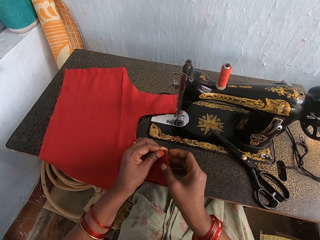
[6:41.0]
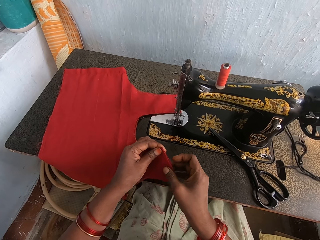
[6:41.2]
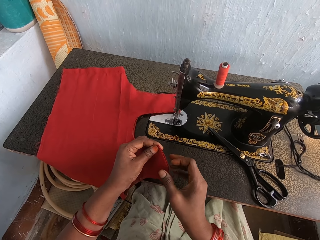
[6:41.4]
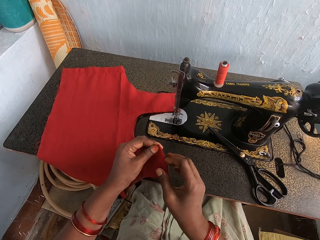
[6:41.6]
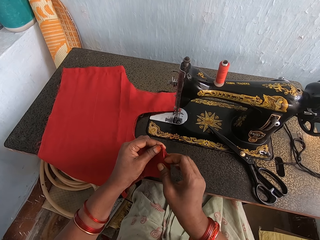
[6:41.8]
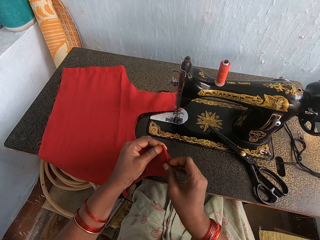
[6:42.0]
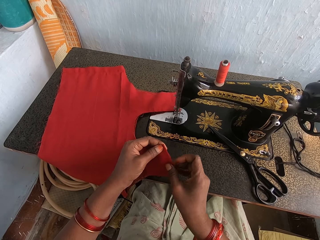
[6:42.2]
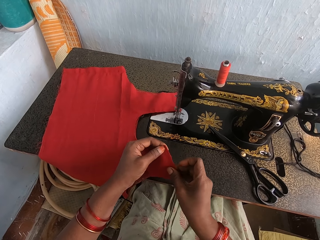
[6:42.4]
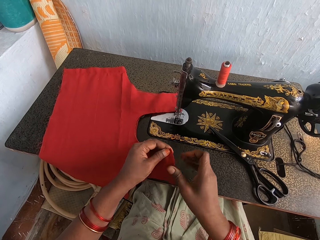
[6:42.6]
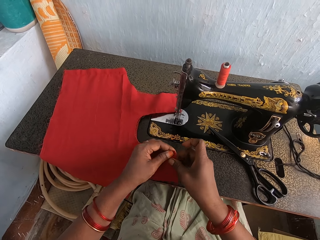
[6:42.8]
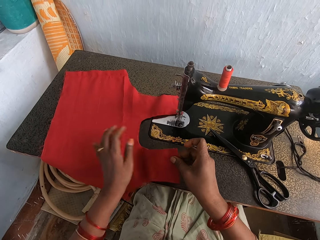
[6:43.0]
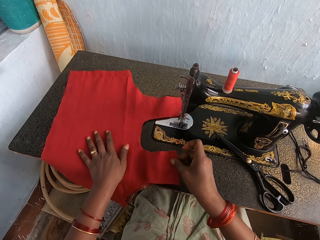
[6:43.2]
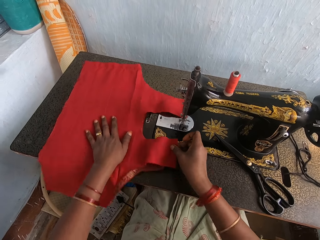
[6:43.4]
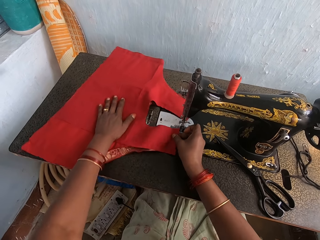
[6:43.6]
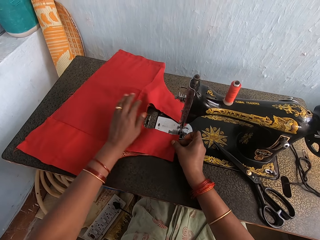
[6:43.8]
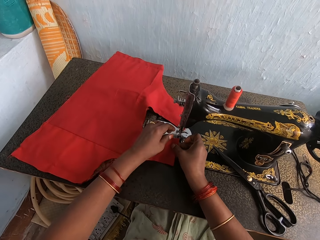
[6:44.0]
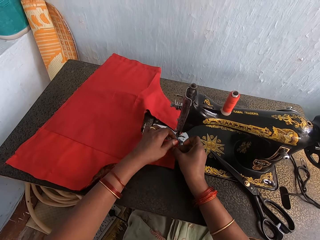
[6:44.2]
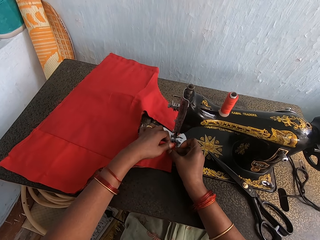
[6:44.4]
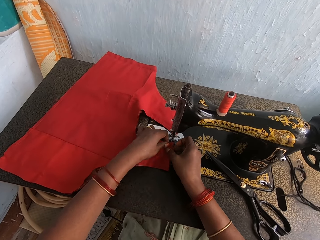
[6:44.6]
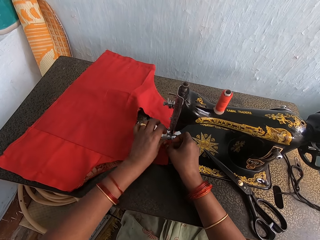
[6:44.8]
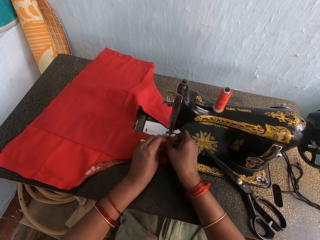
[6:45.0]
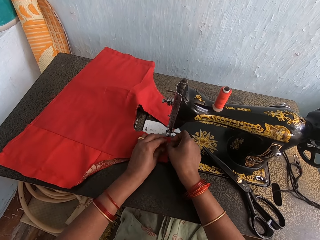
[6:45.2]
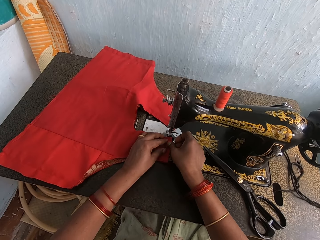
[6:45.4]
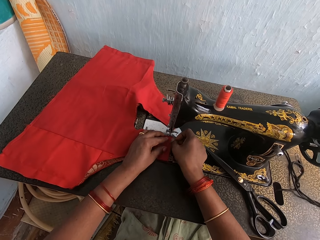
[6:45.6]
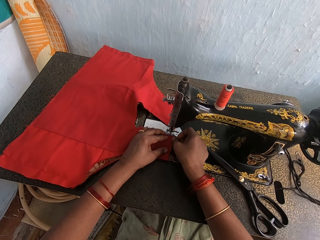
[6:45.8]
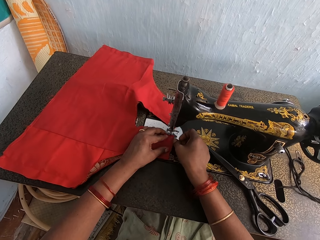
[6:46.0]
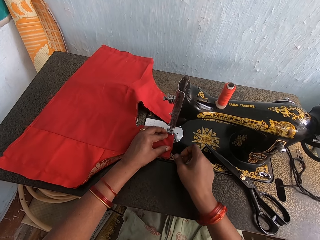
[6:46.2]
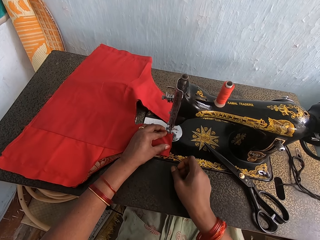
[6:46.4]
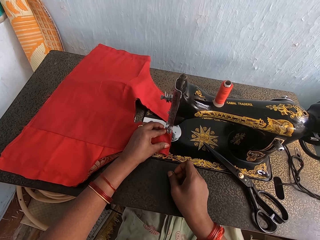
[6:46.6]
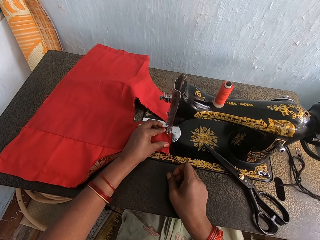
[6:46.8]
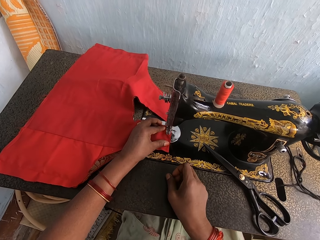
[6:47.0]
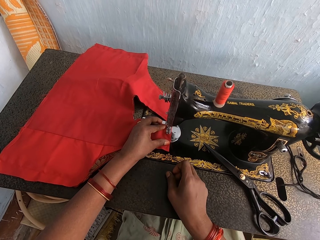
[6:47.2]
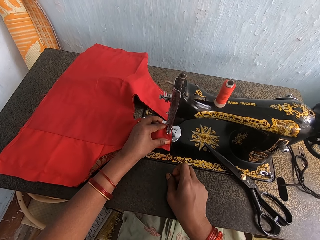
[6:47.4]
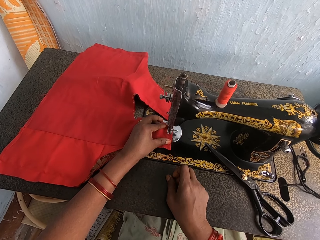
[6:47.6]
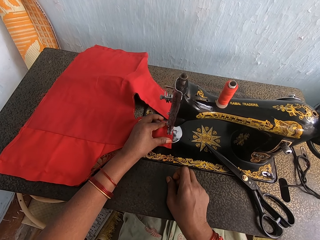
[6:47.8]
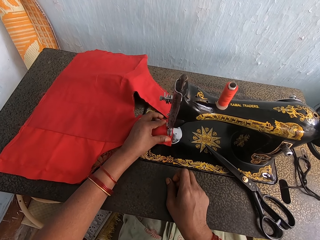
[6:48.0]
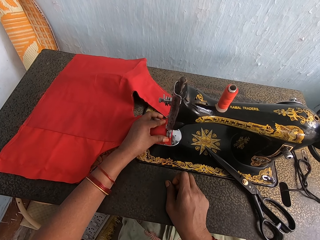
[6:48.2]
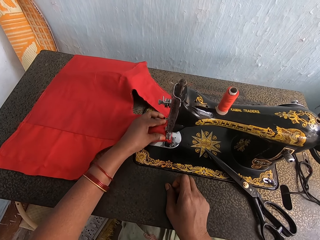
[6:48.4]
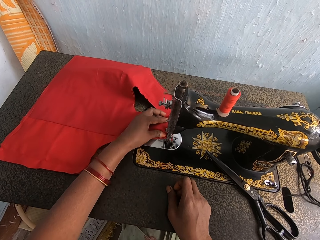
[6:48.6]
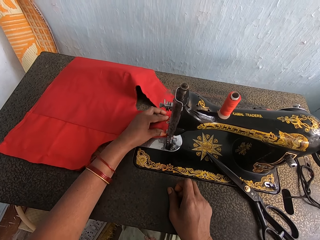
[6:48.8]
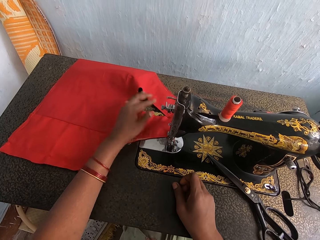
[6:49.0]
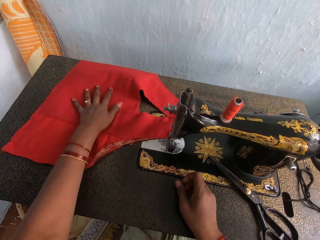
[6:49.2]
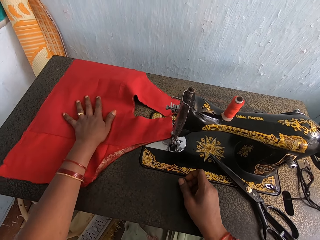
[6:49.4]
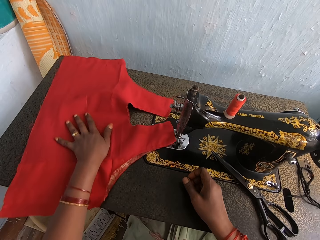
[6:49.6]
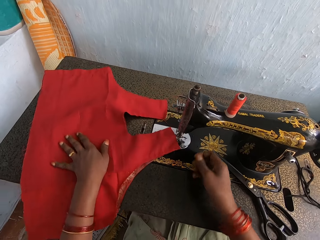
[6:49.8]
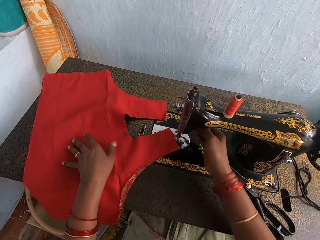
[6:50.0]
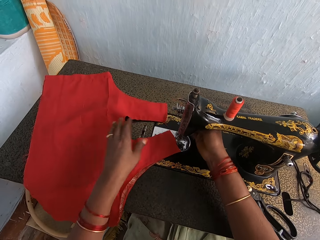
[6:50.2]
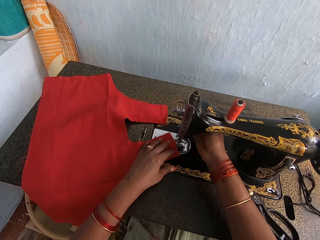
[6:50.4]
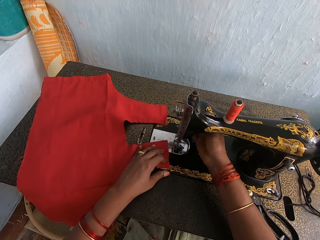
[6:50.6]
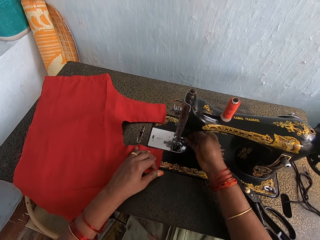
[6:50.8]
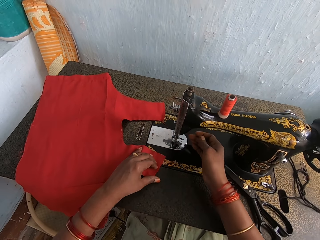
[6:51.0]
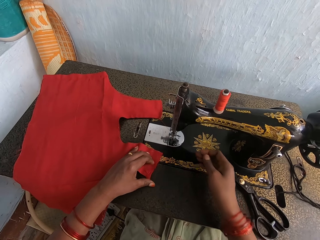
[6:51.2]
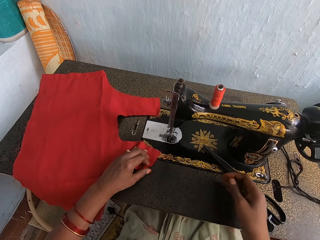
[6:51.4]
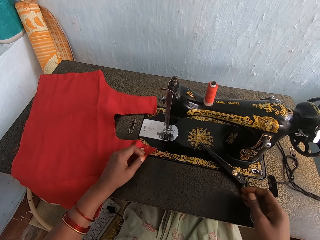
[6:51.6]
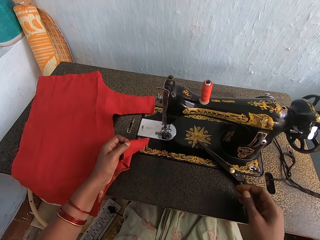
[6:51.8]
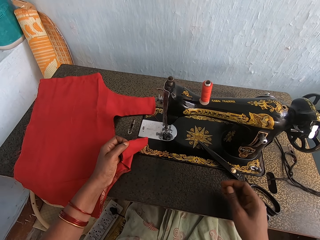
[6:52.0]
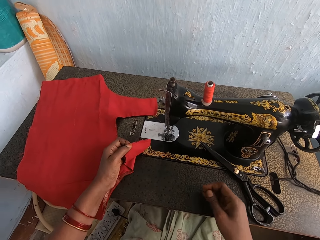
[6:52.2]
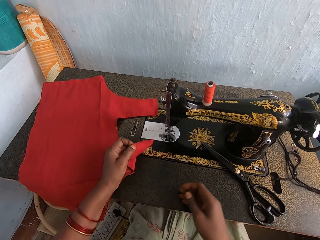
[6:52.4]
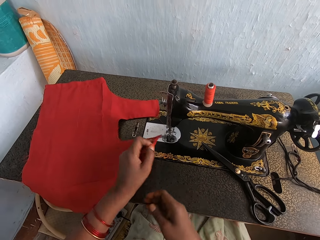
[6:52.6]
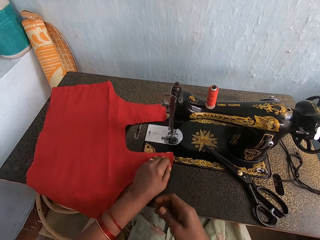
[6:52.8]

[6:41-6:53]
The camera wearer pushes the cloth with the left hand and places the cloth on the sewing machine. They sew the cloth with the sewing machine. They pull the cloth on the table. They push the cloth with the left hand. They hold the machine presser bar lifter. They operate the sewing machine with the right hand. They move around the right hand. They hold the cloth with the left hand. They fold the cloth edge.

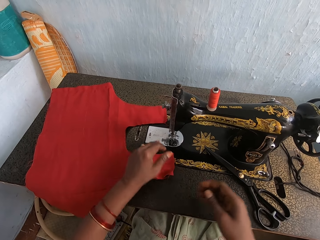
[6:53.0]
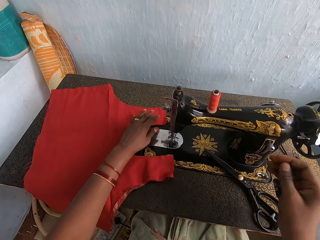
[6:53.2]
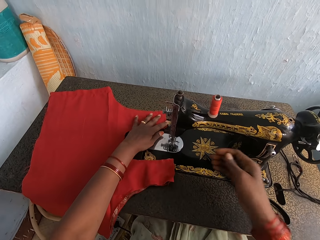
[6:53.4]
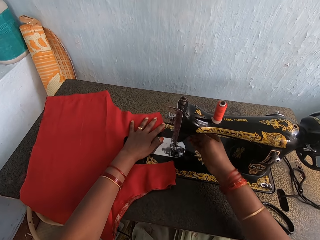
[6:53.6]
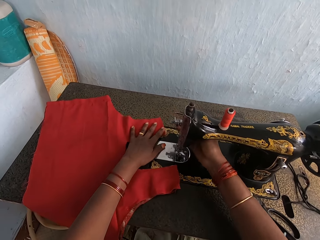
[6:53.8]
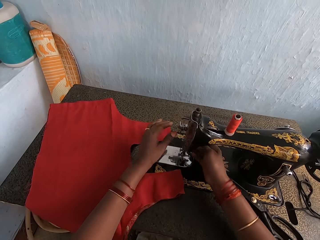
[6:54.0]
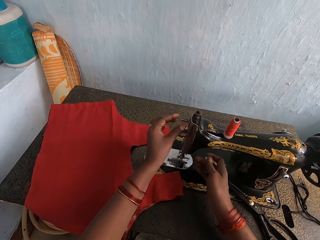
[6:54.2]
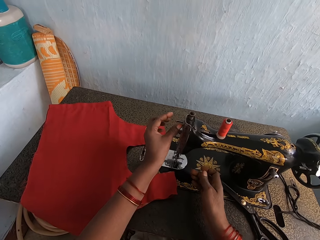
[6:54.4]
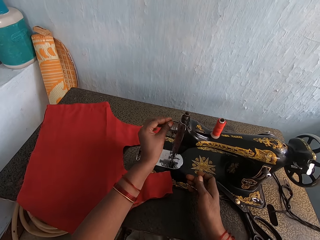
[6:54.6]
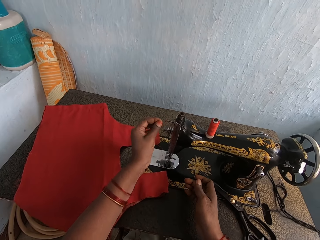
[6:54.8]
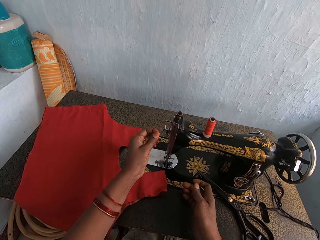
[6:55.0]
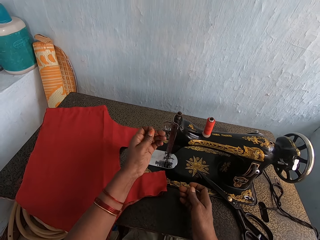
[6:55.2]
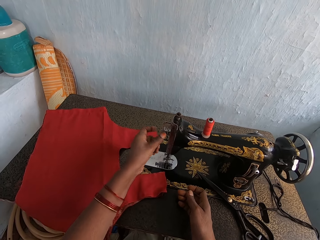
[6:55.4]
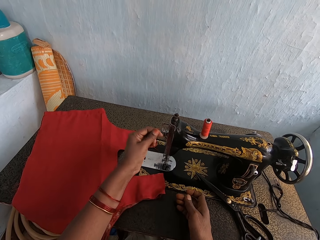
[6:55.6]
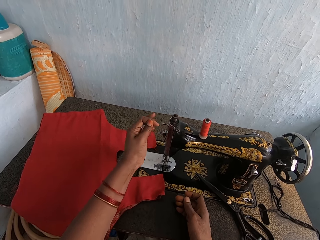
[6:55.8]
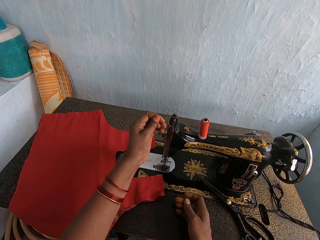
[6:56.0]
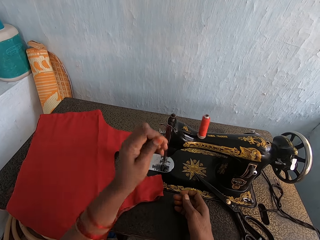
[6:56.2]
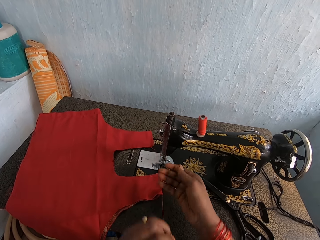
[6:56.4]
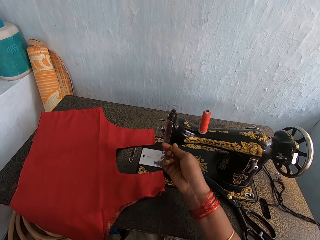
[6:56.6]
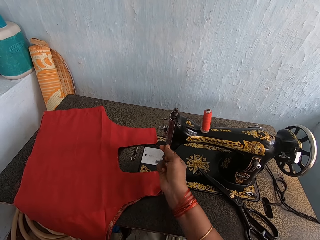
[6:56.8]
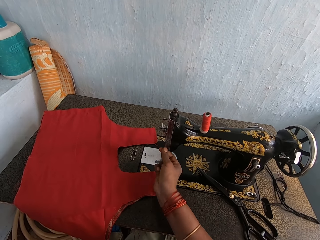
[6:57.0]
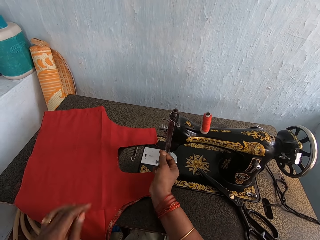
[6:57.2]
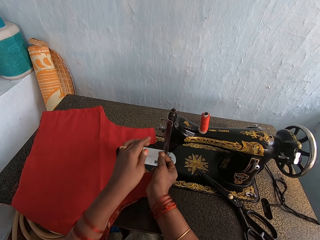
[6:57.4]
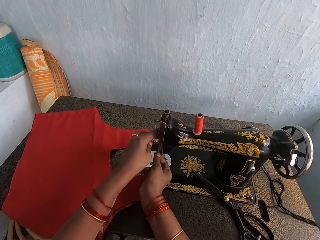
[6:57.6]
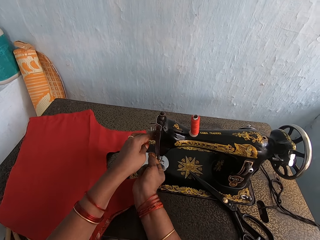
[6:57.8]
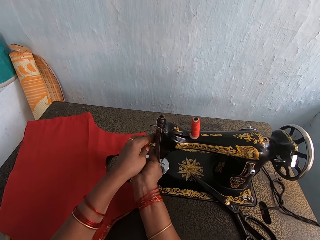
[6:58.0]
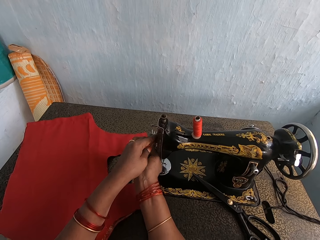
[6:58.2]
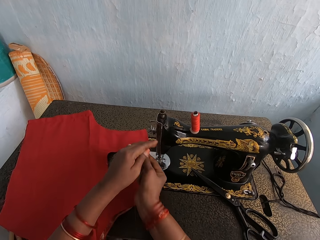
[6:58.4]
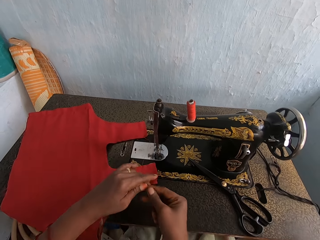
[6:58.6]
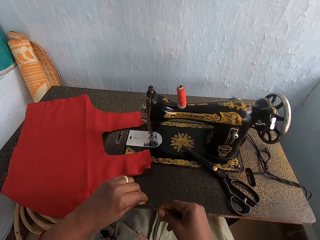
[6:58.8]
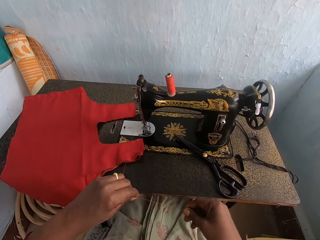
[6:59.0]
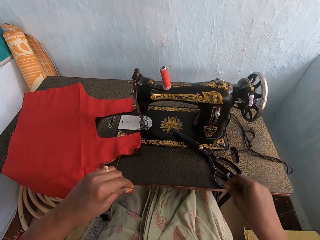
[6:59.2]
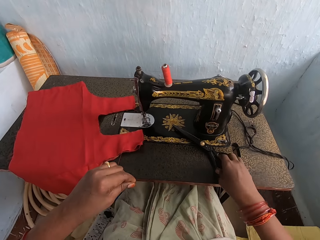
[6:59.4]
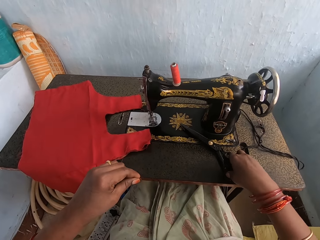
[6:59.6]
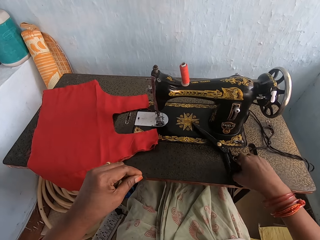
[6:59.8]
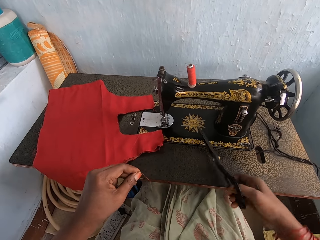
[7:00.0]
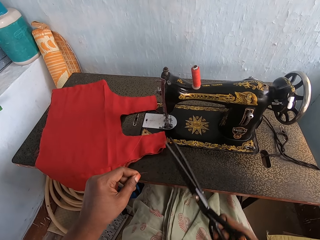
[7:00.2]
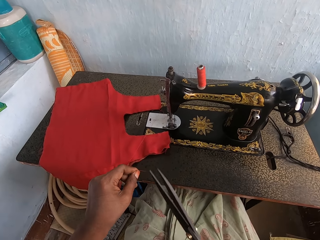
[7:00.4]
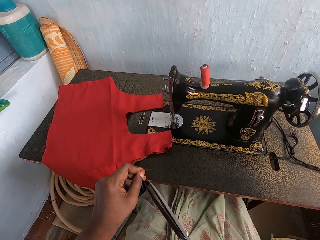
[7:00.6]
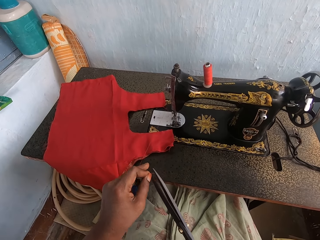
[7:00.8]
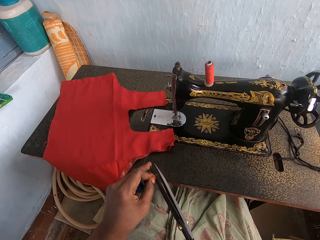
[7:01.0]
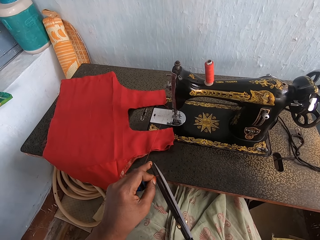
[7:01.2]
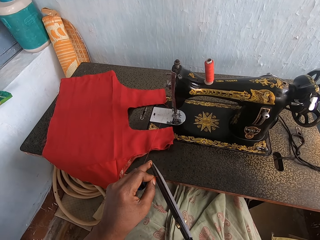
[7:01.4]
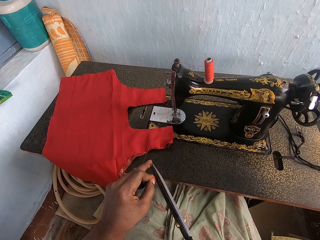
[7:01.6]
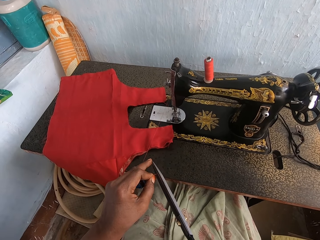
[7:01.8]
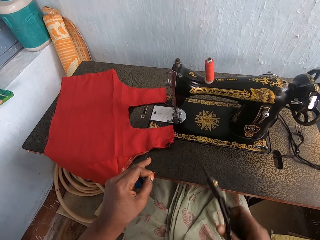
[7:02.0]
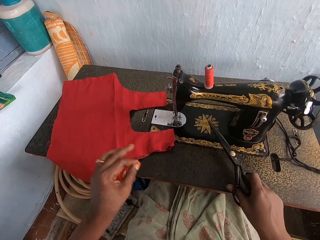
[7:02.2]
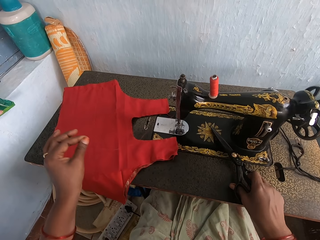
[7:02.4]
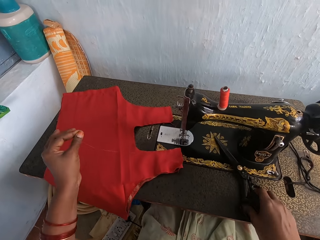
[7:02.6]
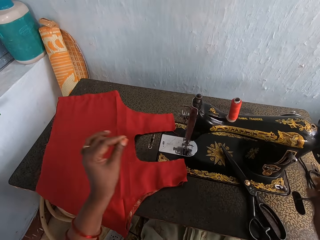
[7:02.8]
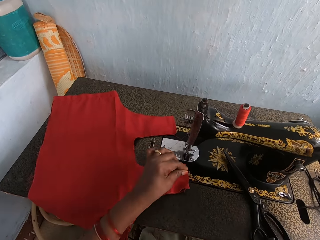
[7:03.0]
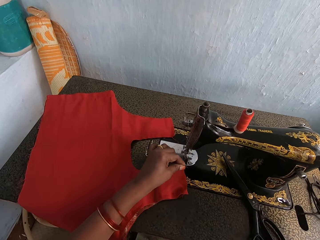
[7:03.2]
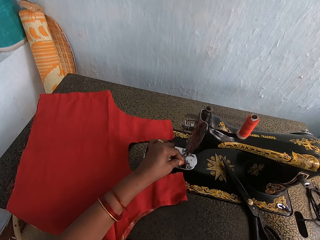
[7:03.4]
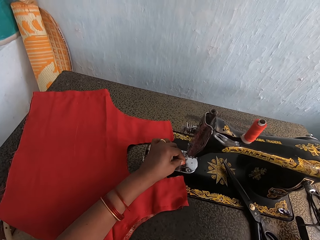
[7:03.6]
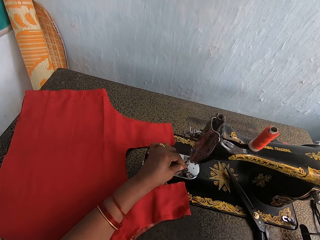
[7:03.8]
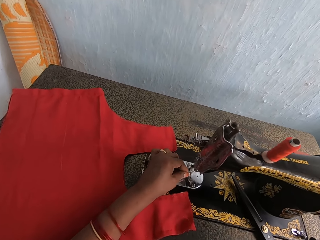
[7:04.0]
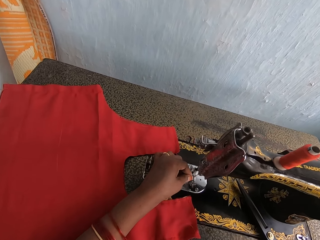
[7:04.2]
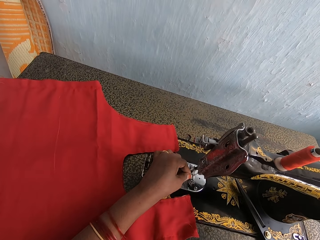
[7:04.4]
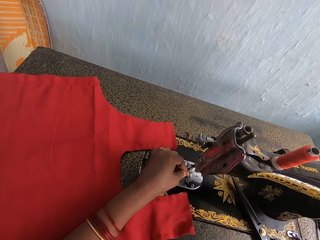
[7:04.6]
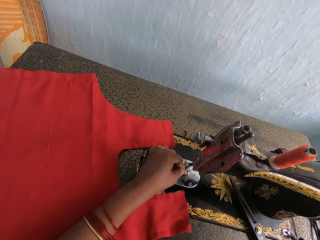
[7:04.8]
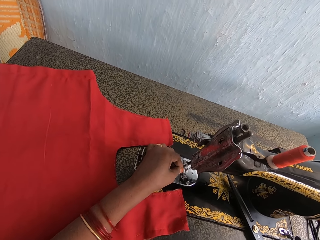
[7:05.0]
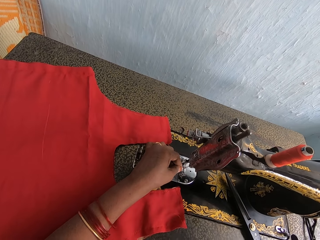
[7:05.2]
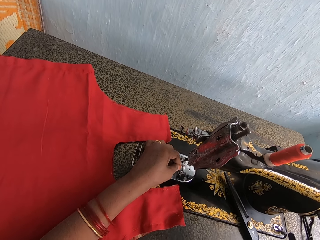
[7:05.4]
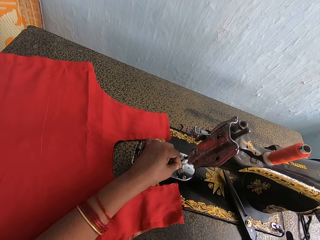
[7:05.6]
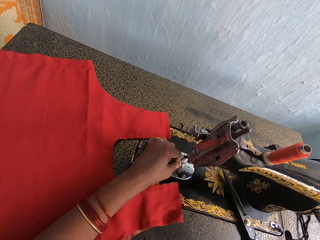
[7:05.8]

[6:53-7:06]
The camera wearer drops the cloth edge on the table. They position the cloth on the table. They move around both hands. They stretch the sewing thread on the machine. They pull the thread with the left hand. They pull the thread with both hands. They hold the thread with the left hand. They pick up the scissors on the table with the right hand. They cut the thread with the scissors. They drop the scissors on the table. They pull the thread with the left hand. They insert the thread in the machine needle.
